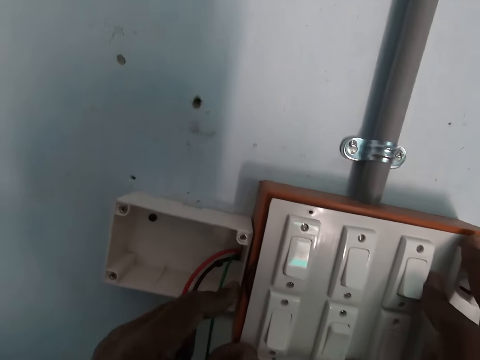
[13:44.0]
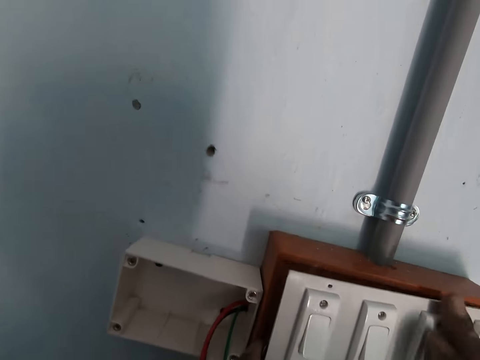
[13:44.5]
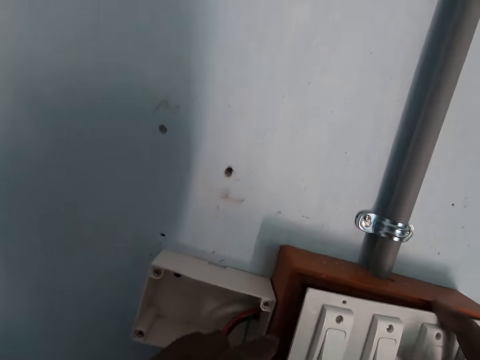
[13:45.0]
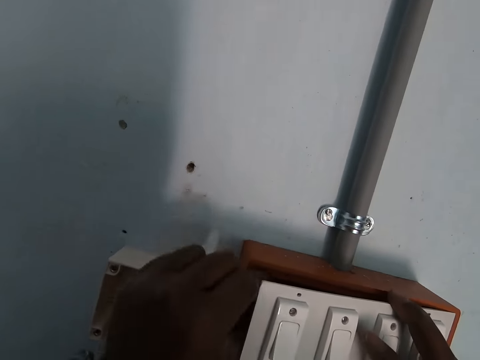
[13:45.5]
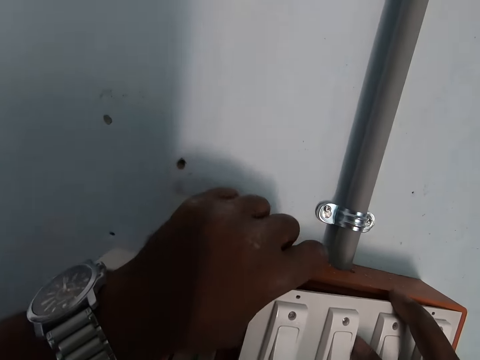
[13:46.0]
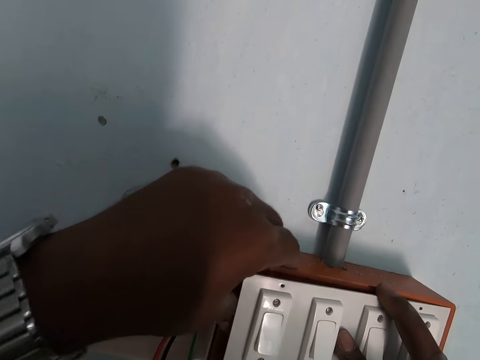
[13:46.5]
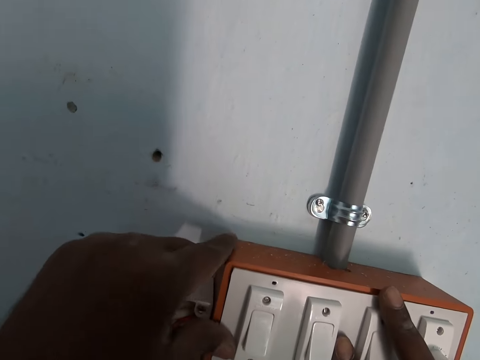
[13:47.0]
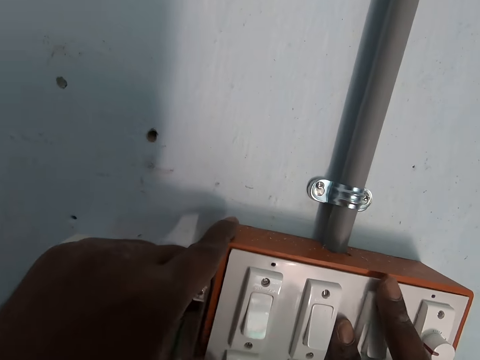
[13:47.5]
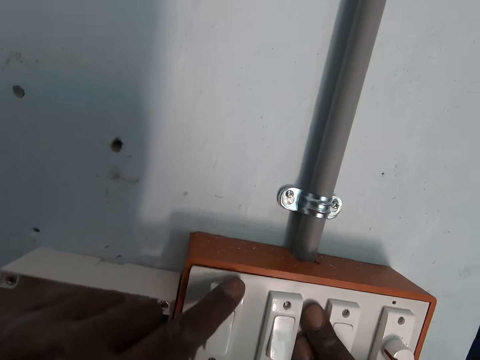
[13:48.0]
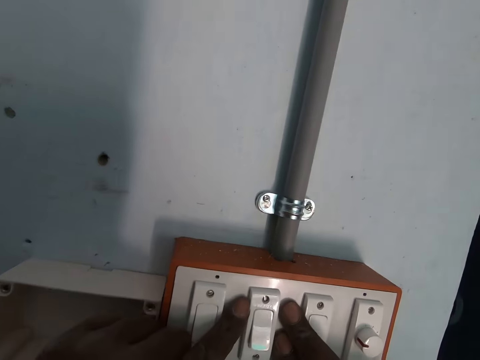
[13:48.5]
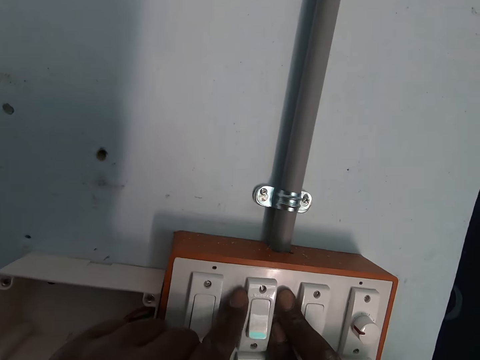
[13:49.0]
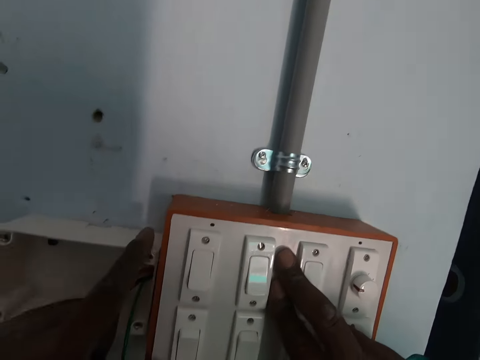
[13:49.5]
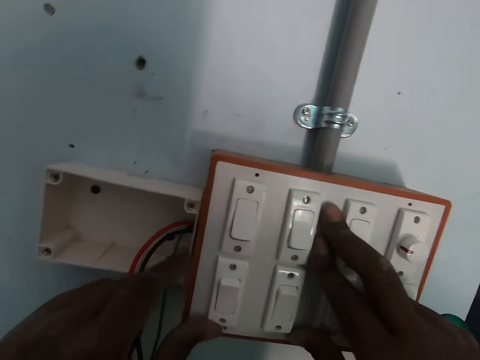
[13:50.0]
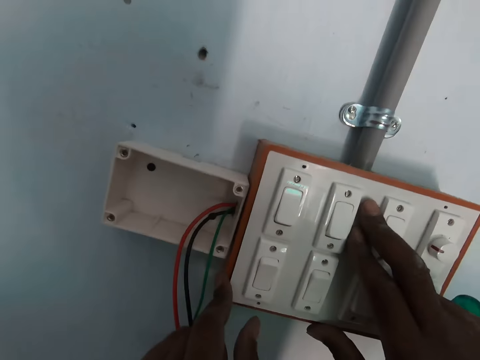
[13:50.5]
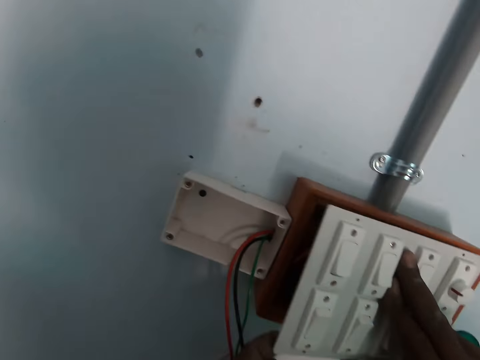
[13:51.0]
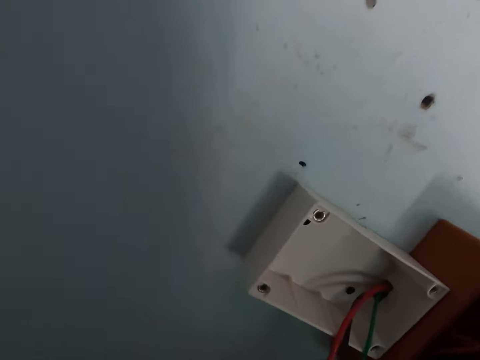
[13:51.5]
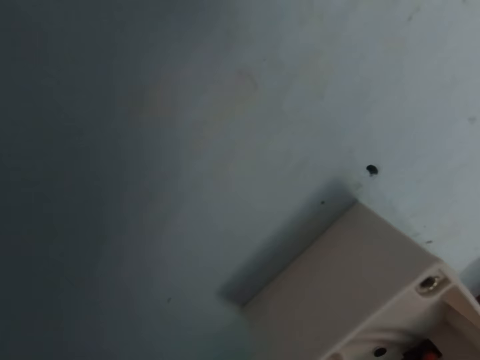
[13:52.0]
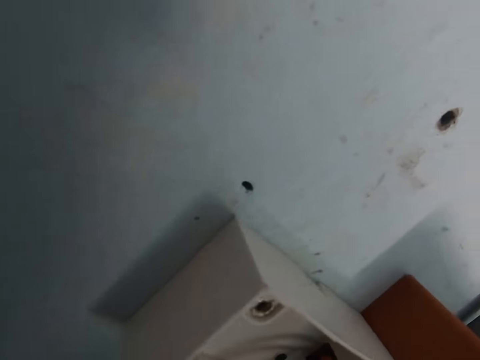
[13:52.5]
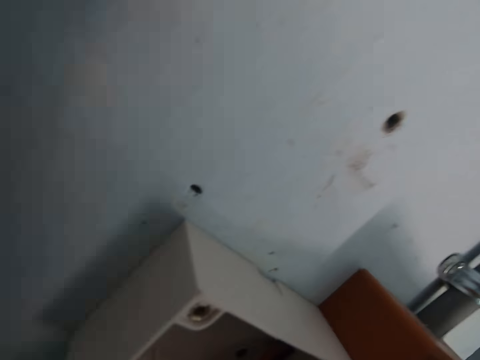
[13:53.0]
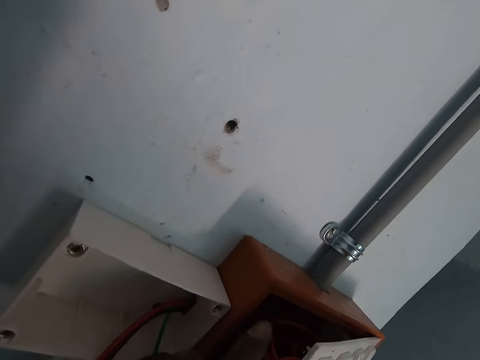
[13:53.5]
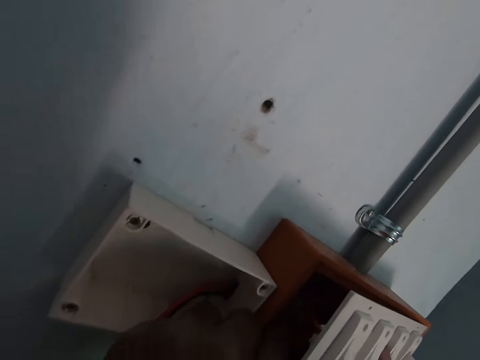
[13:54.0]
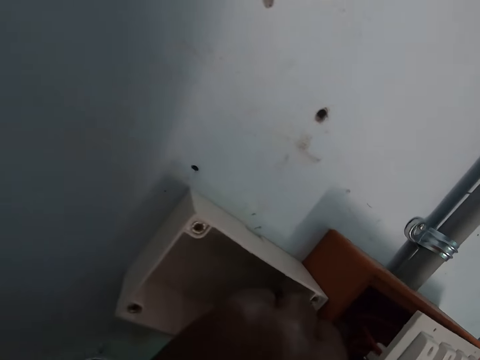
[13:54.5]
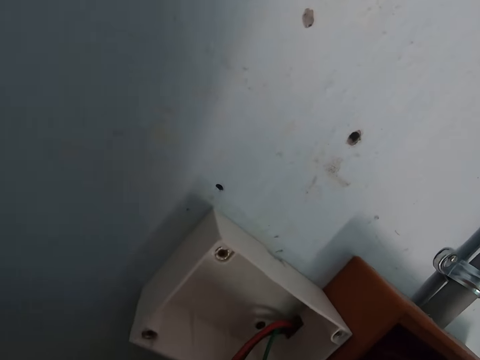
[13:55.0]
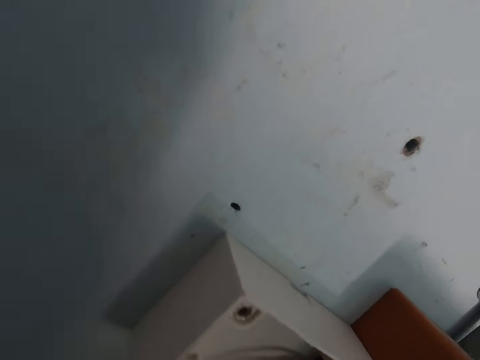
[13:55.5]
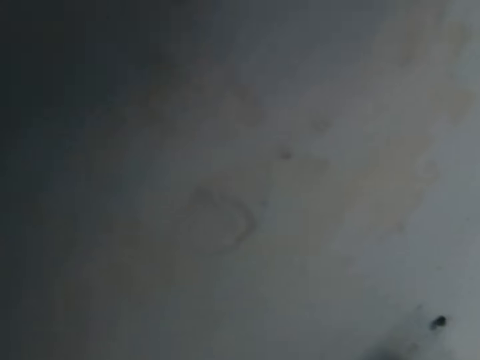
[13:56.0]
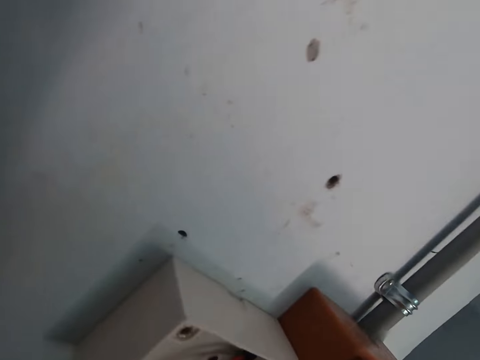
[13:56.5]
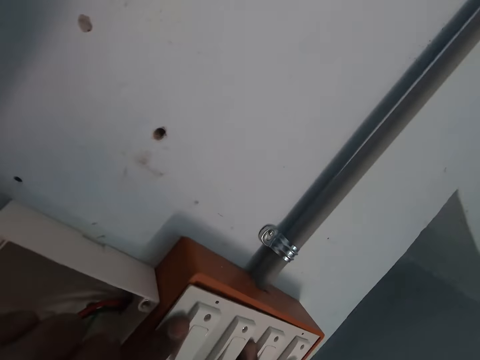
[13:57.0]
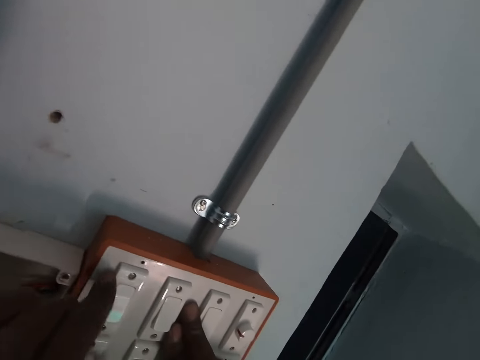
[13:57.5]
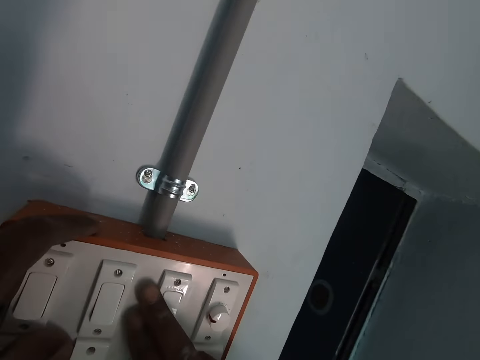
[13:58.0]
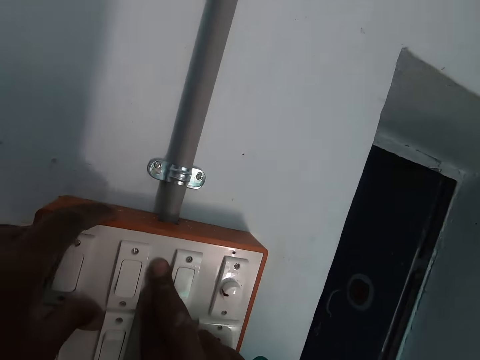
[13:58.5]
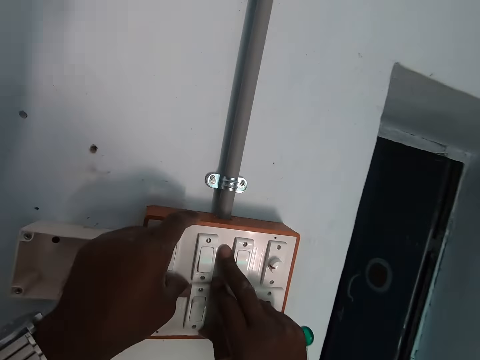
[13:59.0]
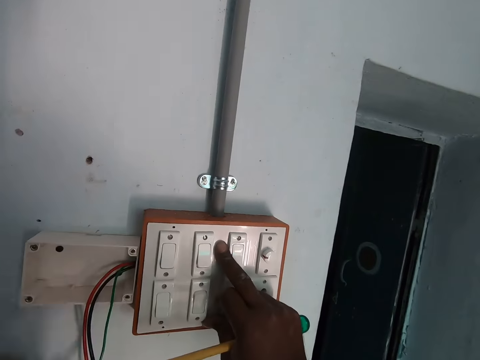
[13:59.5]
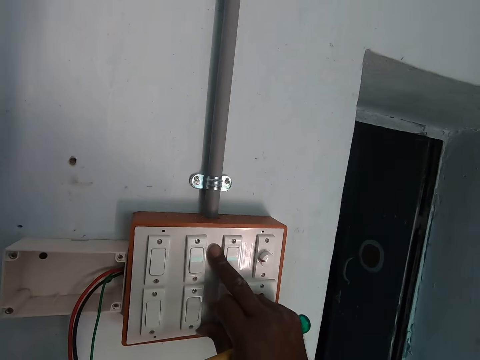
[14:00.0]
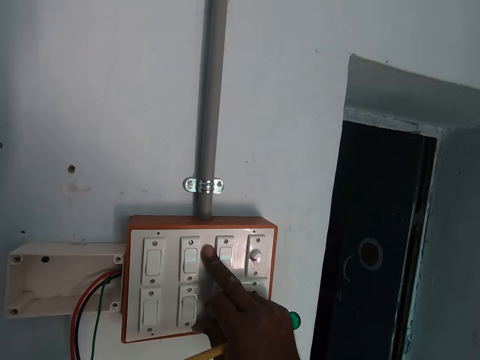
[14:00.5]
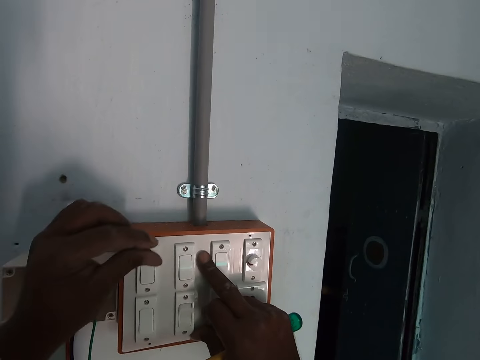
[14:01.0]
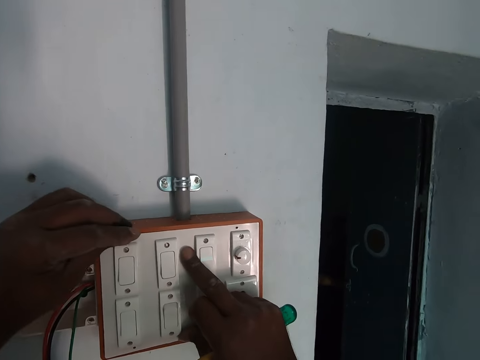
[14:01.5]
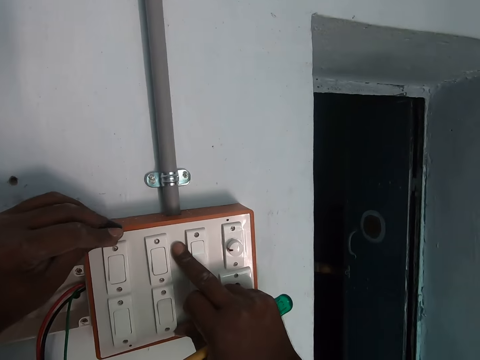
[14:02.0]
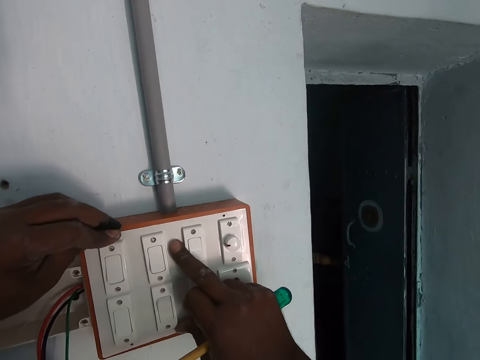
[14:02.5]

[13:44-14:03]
The camera wearer adjusts a socket in a meter box. He closes the switch panel on the junction box with both hands. He opens the switch panel from the junction box with both hands. He pushes some wires in the junction box with his left hand. He closes the switch panel on the junction box with both hands. He holds a switch. He inserts a screw into the switch panel with his left hand.

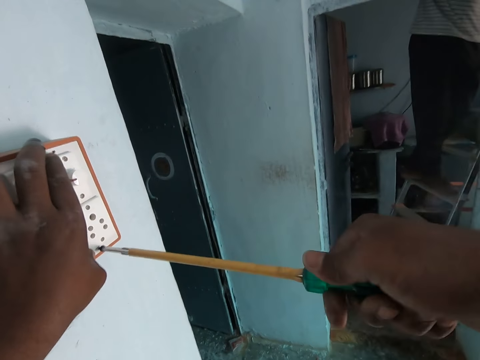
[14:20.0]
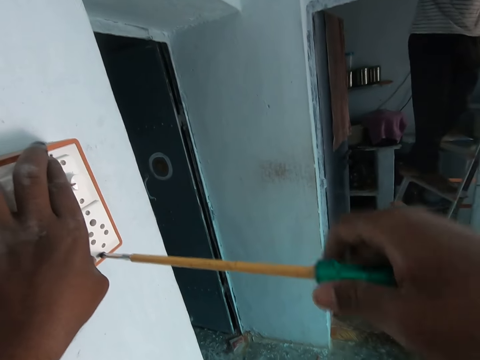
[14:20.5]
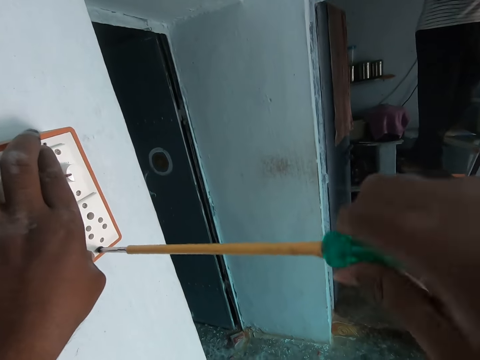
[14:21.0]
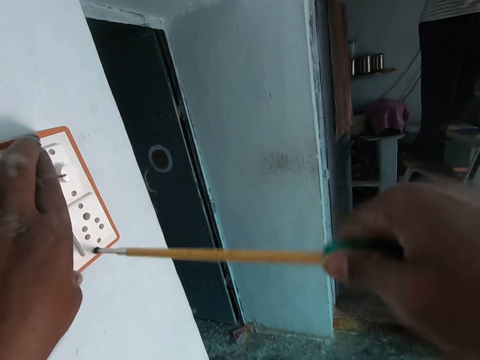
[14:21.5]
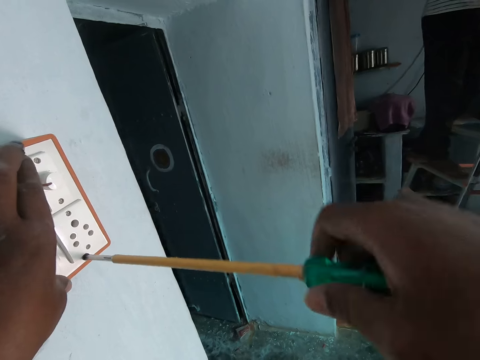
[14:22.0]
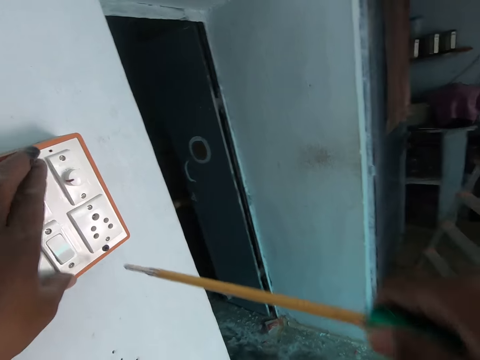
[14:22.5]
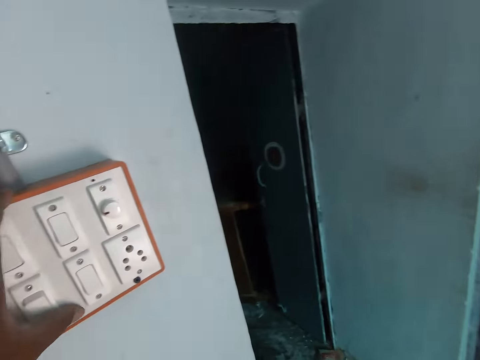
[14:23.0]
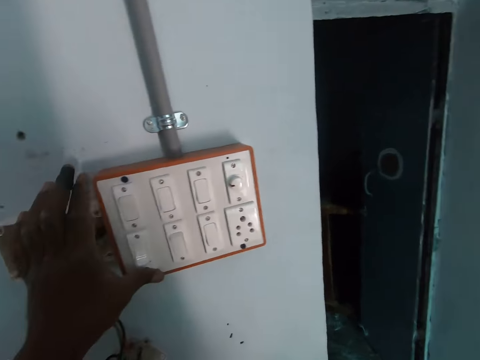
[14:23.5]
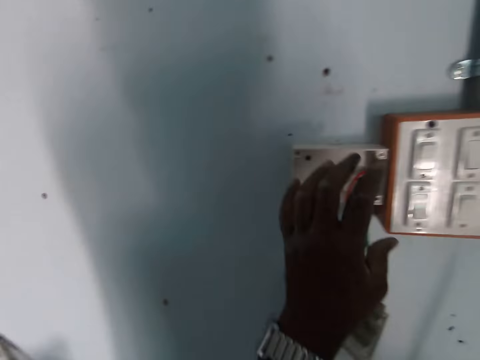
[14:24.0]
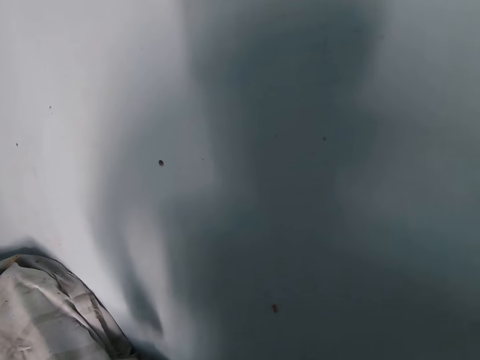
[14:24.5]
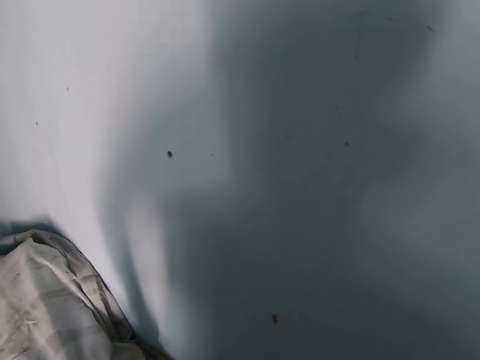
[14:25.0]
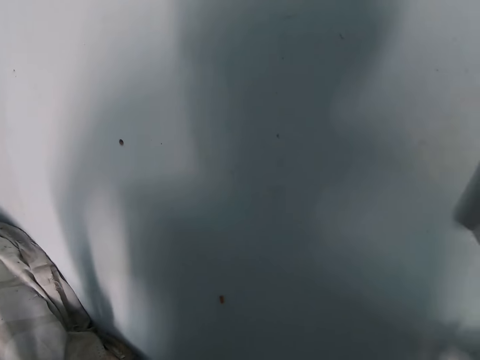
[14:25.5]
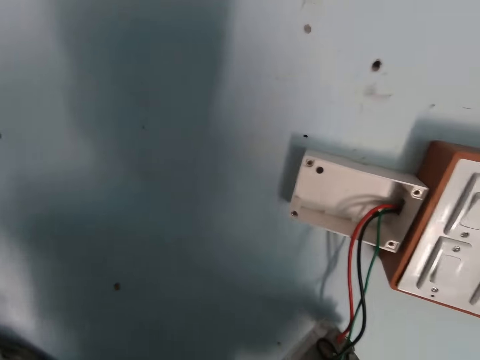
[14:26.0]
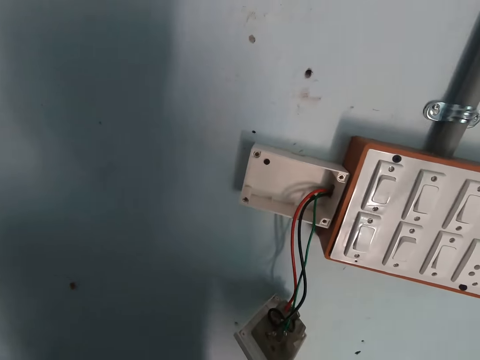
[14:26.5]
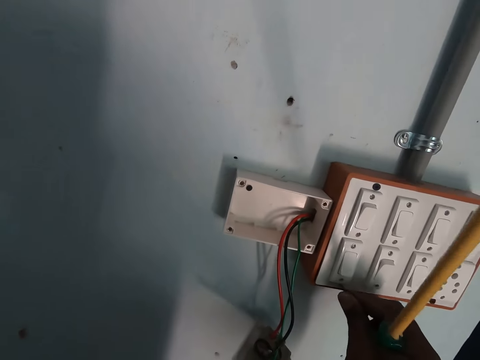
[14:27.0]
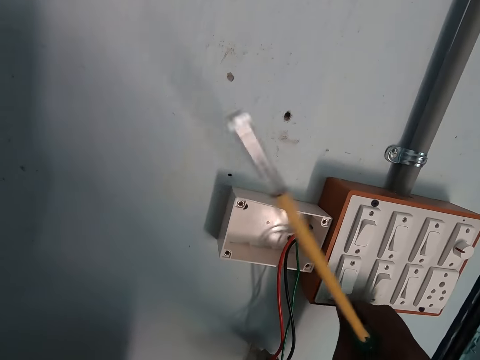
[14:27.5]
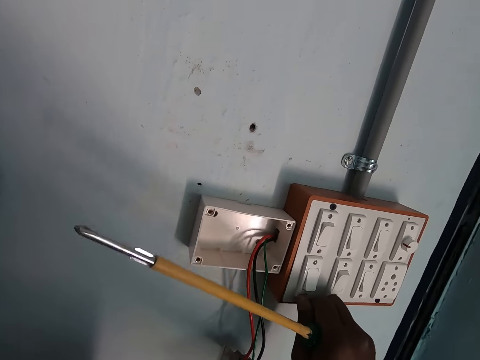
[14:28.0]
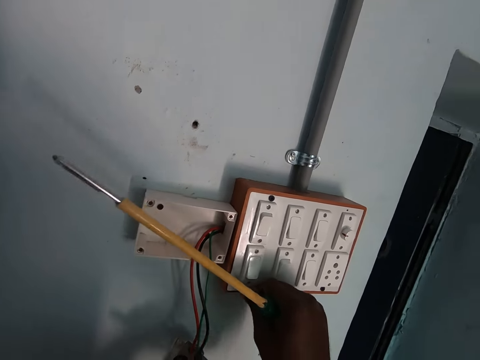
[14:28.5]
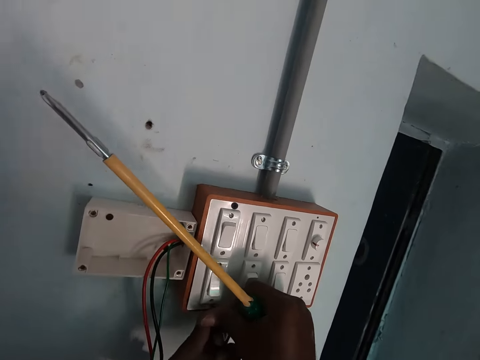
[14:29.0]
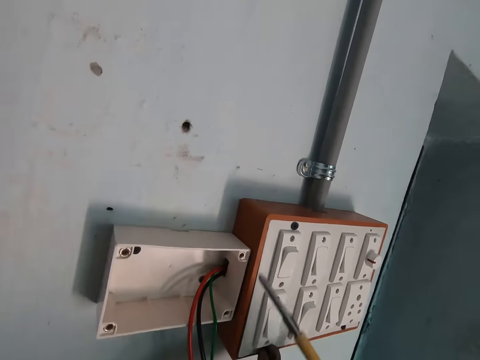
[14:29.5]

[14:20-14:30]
The camera wearer looks around. He inserts a screw into the switch panel with his right hand.
